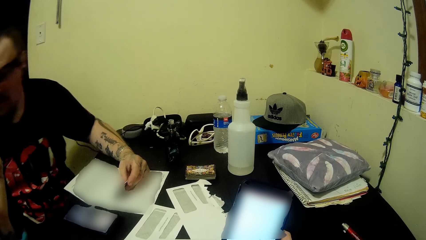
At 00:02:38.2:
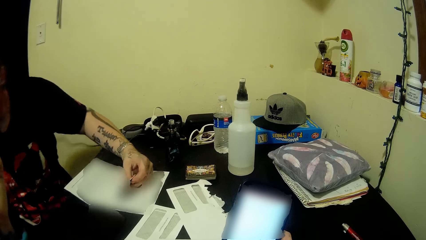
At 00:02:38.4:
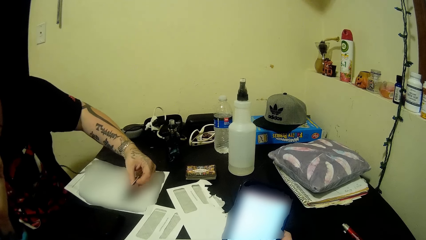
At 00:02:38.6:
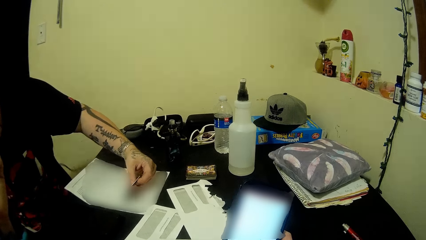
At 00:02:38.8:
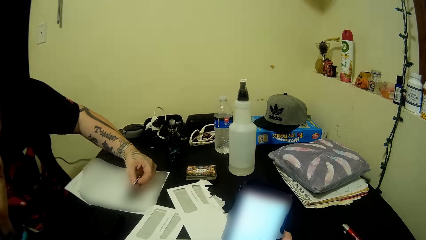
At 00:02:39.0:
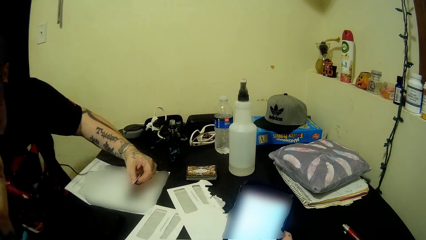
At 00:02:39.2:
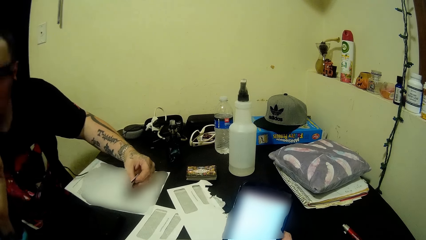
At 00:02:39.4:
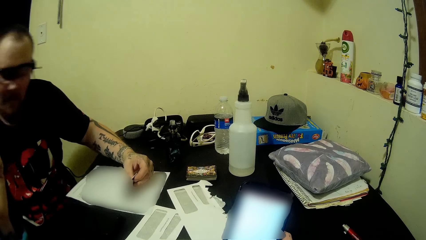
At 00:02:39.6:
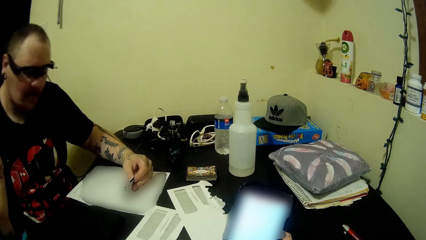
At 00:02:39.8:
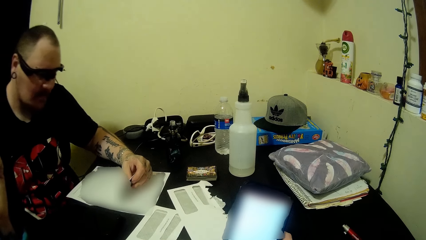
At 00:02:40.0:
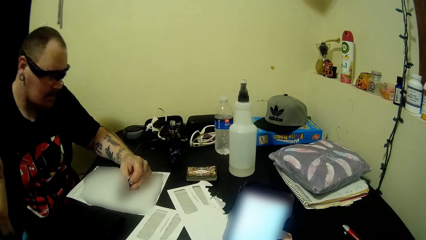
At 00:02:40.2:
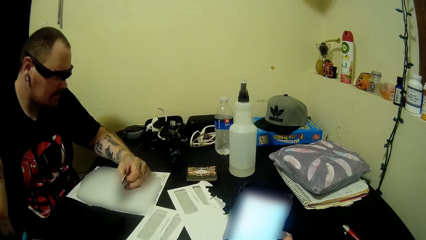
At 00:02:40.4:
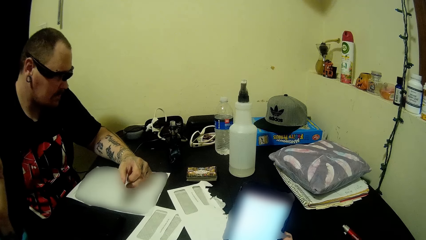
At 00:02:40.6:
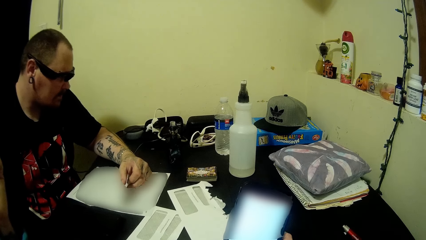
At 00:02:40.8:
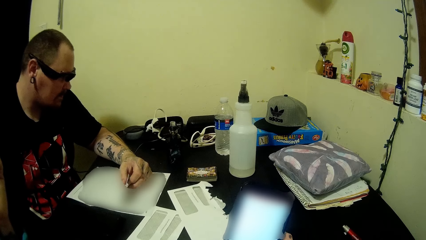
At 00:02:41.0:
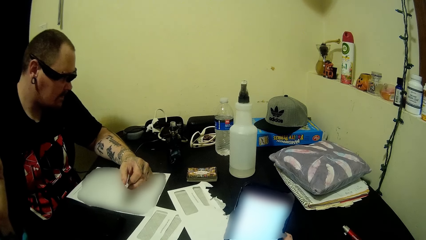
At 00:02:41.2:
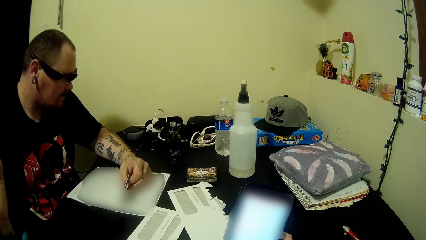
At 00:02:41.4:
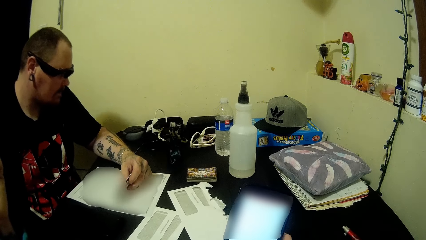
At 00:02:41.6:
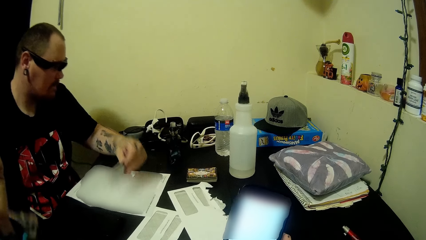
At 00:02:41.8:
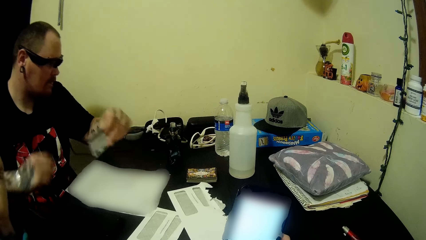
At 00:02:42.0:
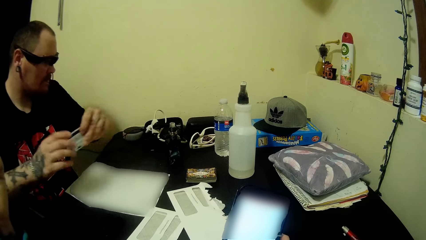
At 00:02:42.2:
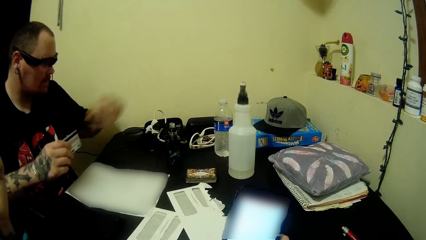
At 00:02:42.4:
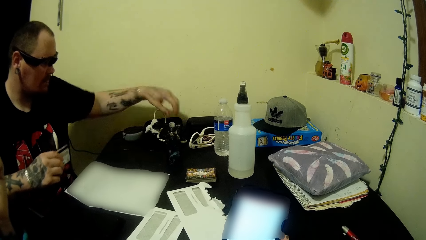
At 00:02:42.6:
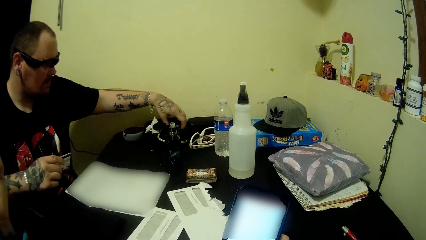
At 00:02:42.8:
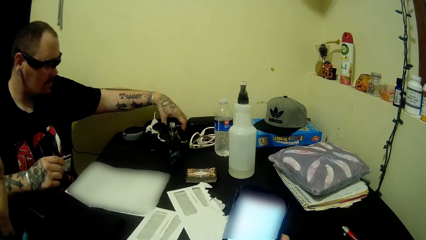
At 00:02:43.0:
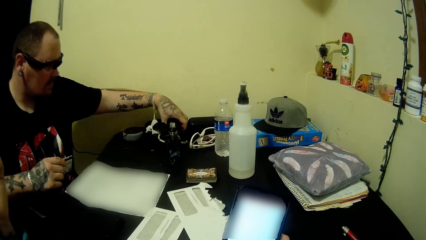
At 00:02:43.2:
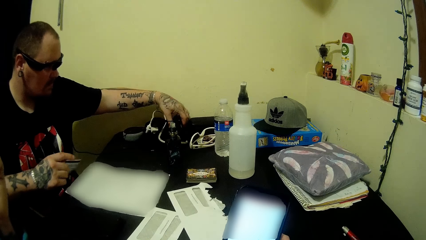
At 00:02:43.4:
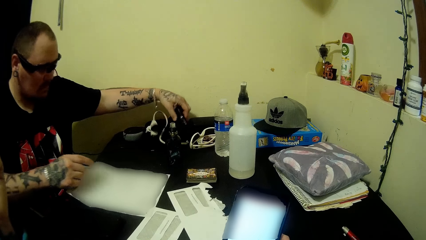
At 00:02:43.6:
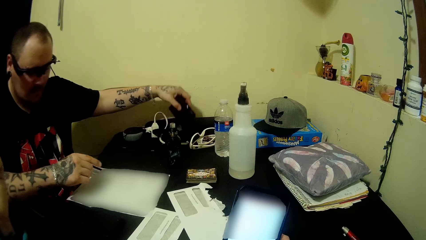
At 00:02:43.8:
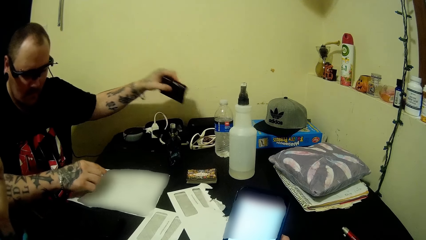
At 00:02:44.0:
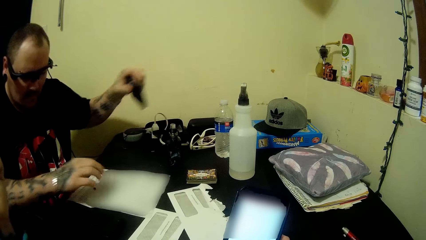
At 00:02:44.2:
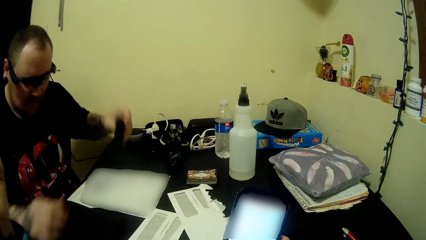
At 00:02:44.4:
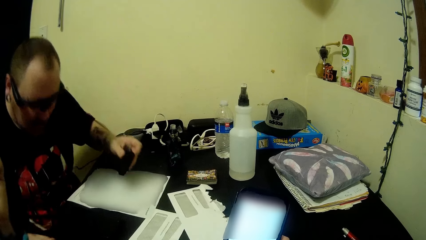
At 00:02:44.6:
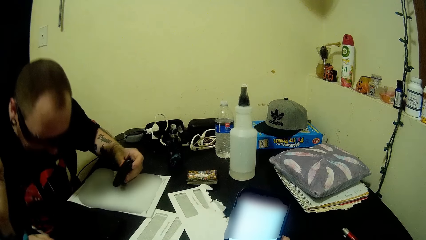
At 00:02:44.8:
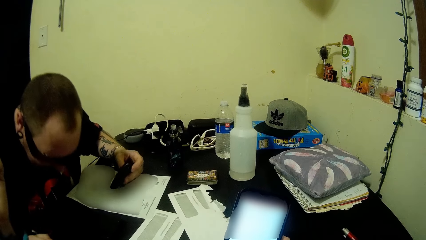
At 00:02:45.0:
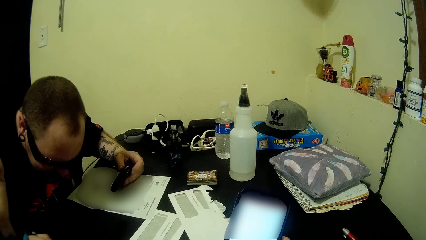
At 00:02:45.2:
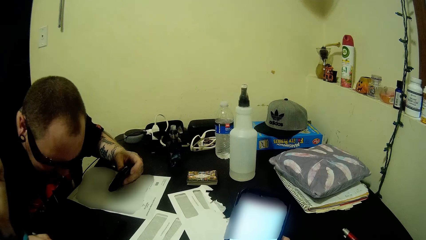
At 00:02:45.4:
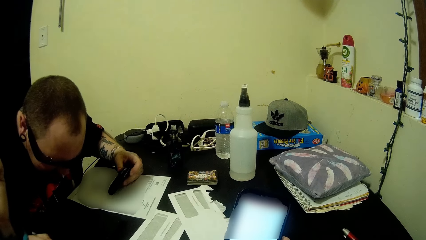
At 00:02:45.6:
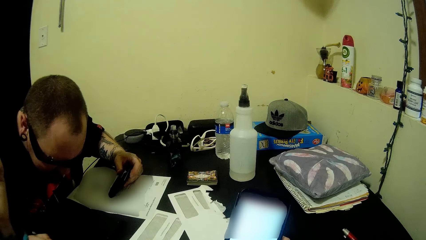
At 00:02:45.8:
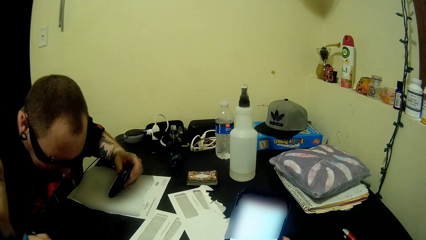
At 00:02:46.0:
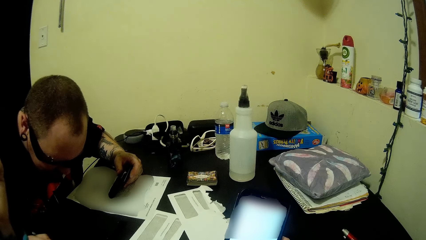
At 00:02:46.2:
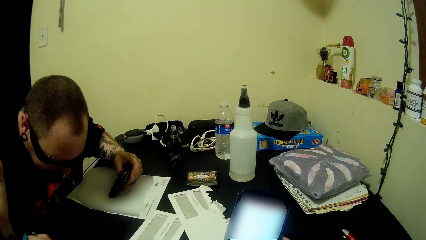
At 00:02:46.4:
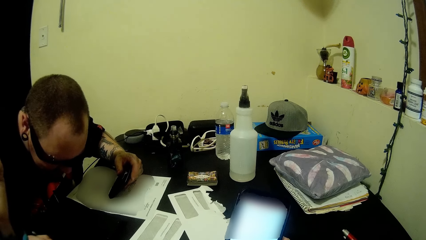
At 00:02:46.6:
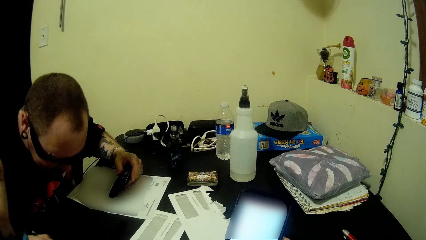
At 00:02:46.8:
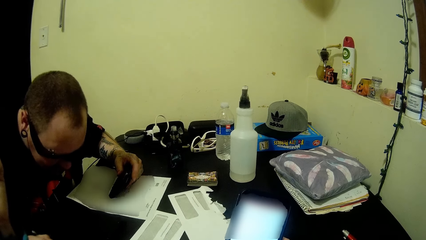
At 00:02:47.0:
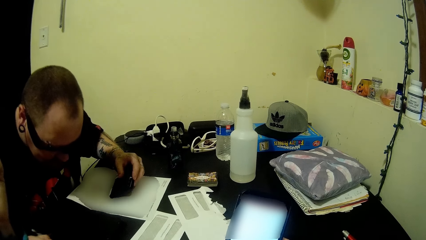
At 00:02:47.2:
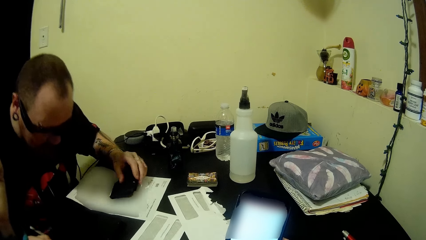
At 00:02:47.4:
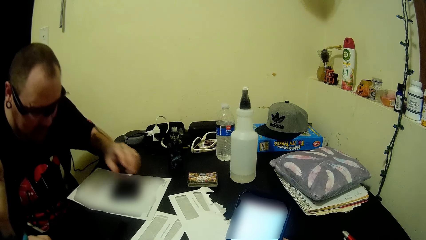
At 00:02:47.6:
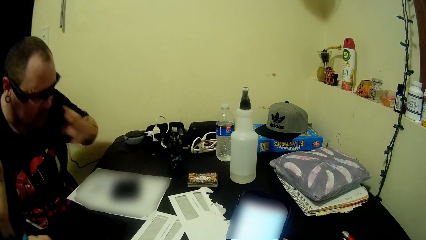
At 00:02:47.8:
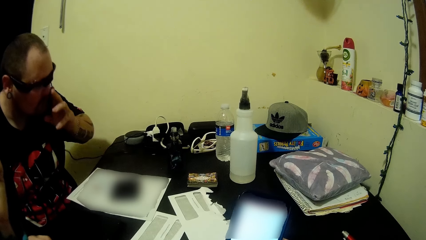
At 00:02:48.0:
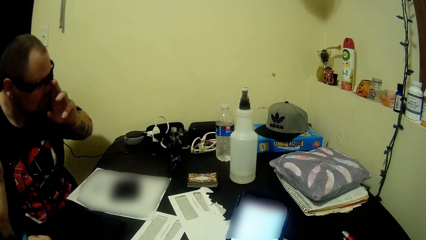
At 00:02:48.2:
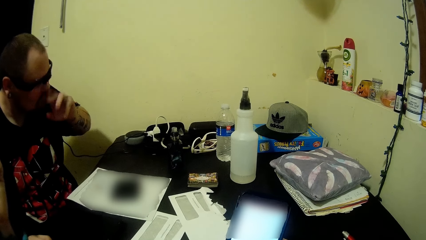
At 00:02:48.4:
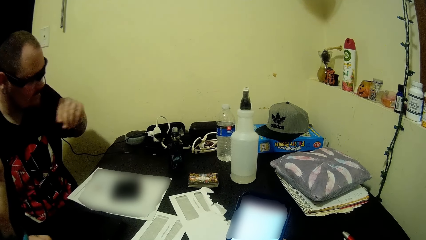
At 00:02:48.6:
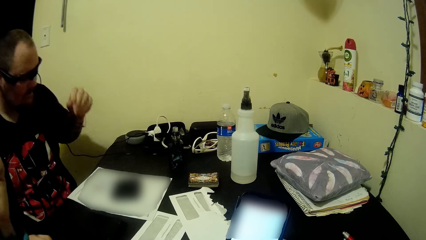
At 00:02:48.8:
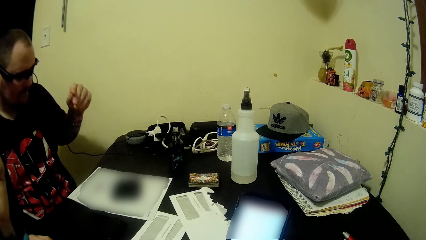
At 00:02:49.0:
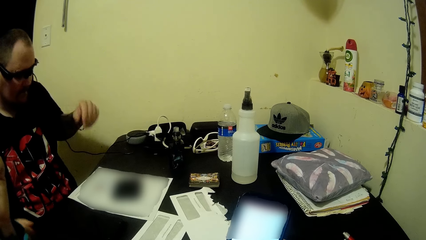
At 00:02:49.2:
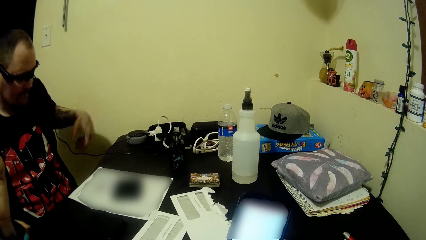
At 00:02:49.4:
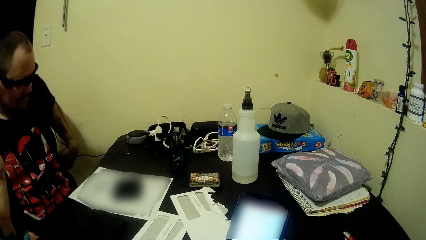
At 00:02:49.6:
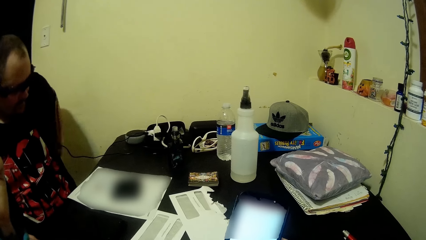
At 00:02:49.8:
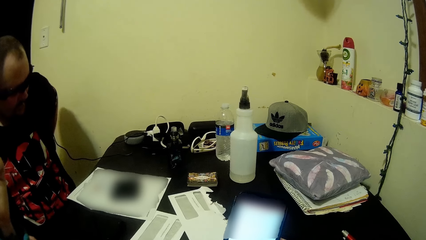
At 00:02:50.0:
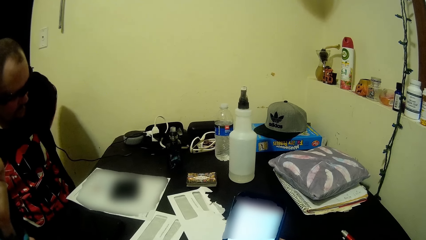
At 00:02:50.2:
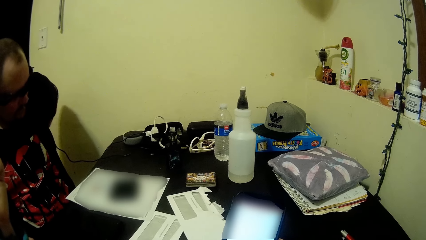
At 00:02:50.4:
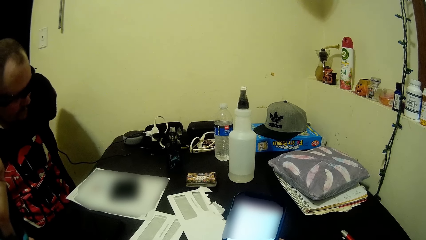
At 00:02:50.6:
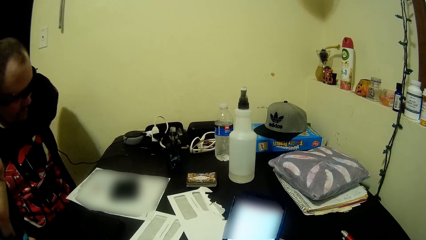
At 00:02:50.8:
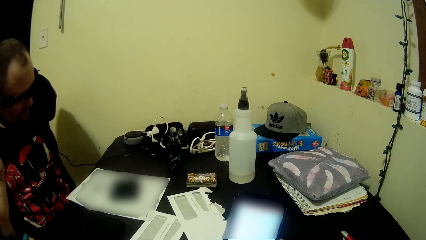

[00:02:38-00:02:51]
A person holds the card. The person picks up a wallet and talks to customer care over the phone.

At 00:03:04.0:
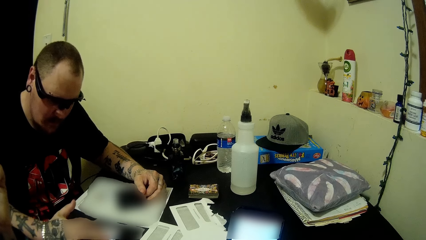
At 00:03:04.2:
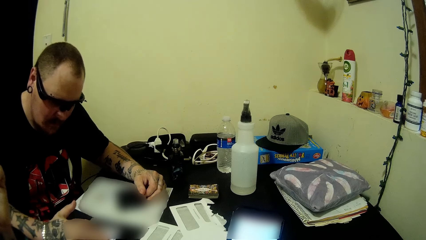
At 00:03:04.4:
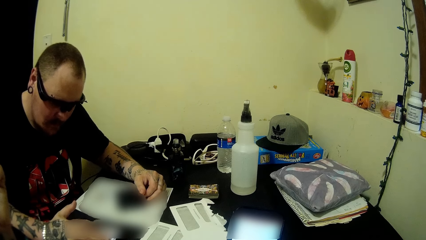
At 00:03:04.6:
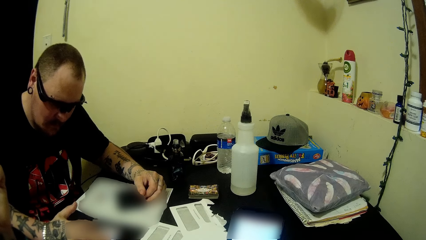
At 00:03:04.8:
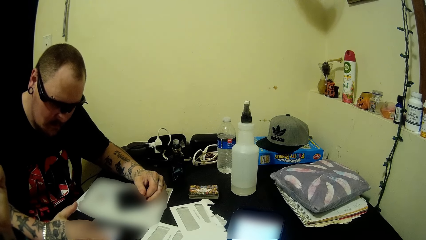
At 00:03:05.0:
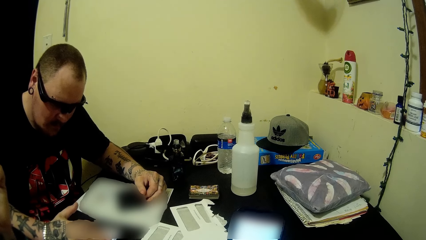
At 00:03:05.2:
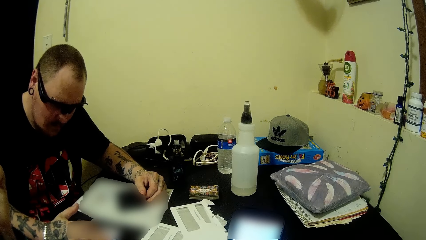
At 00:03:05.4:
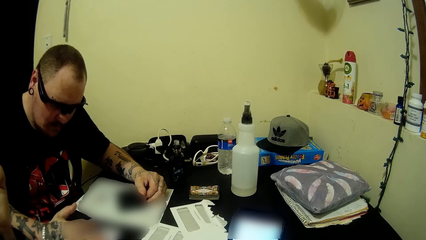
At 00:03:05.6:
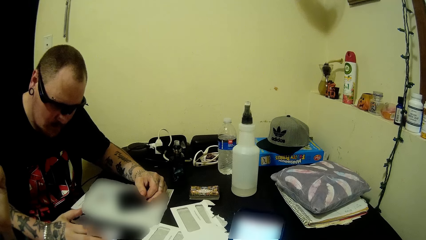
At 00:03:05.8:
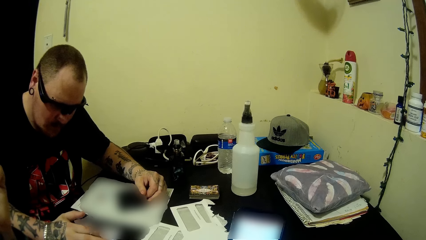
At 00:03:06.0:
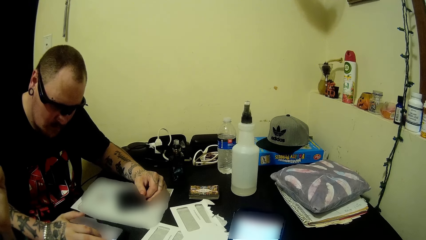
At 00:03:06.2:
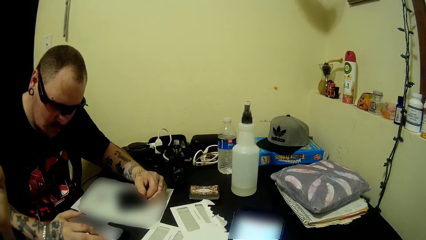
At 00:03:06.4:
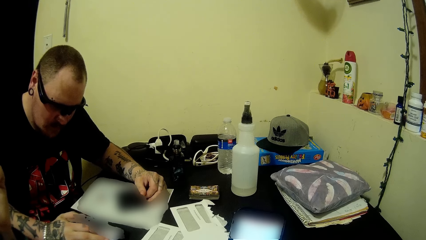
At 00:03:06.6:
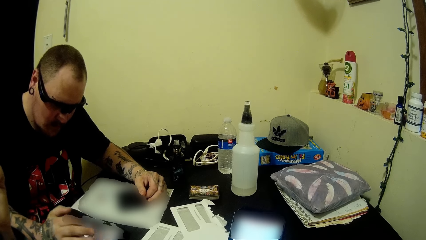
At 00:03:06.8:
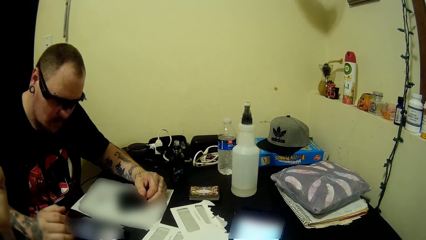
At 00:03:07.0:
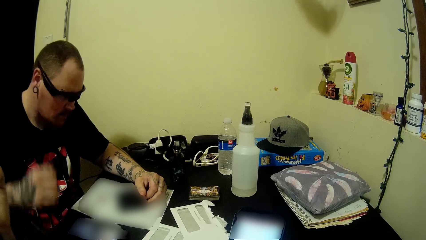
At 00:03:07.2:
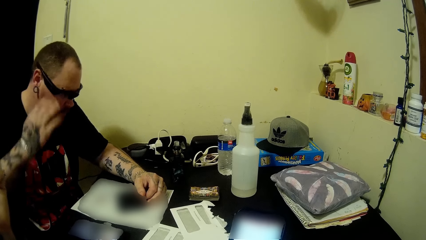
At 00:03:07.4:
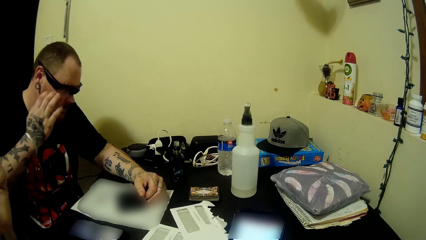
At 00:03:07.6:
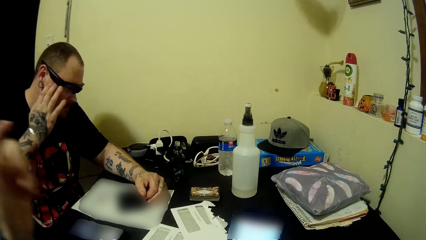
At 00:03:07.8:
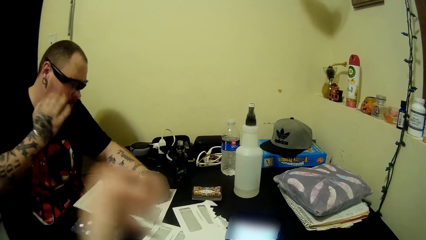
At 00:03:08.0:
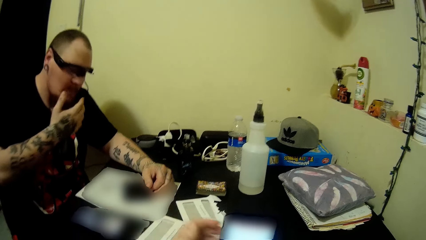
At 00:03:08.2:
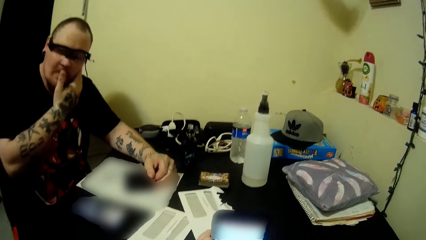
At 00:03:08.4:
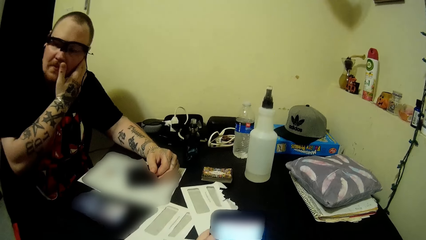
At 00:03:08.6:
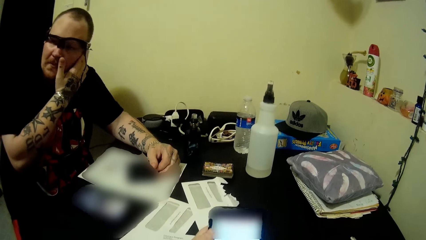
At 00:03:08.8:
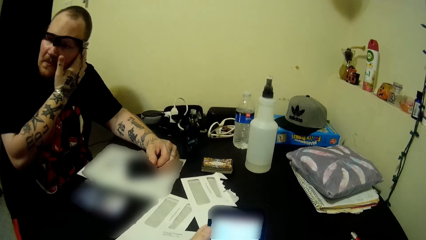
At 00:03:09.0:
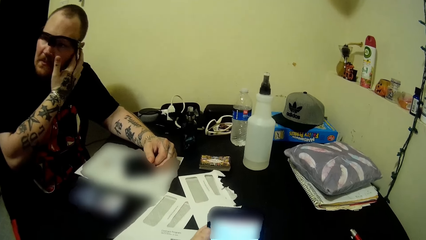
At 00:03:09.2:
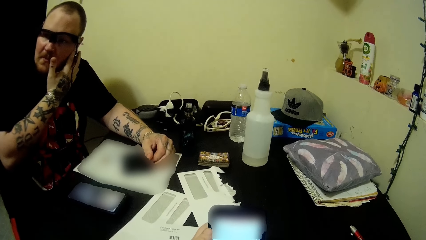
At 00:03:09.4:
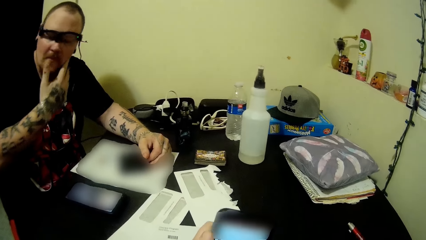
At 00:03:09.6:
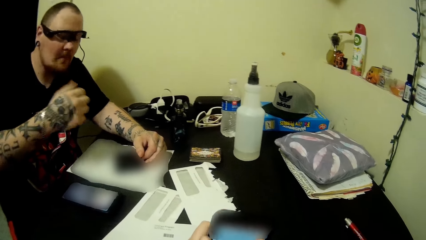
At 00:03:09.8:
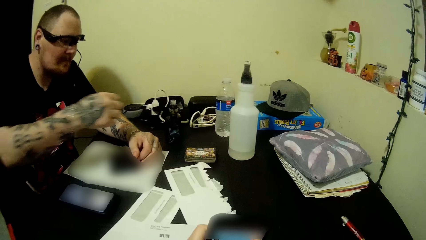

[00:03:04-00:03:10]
A person operates on the phone. The person holds its face.
